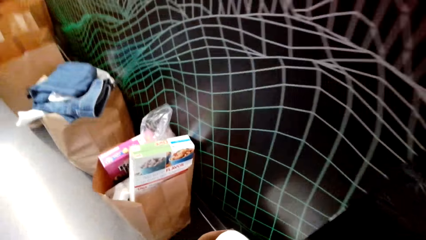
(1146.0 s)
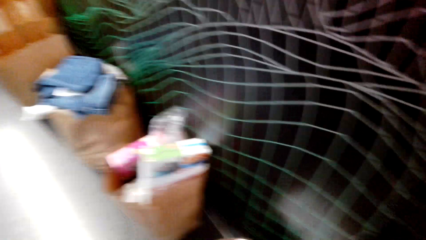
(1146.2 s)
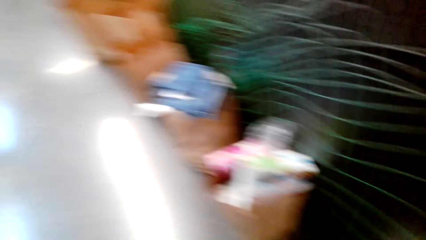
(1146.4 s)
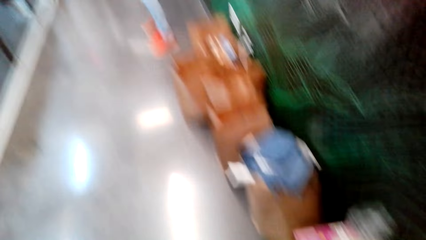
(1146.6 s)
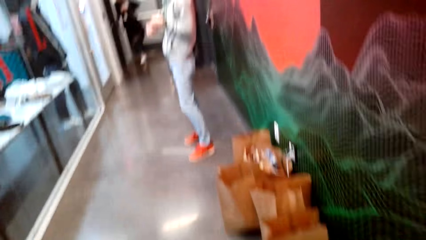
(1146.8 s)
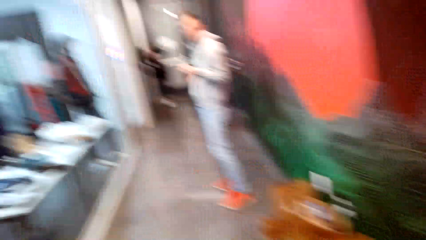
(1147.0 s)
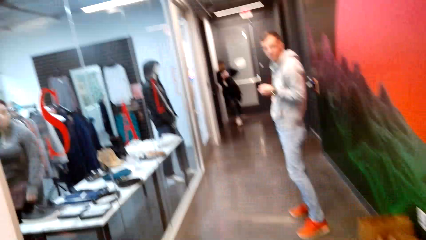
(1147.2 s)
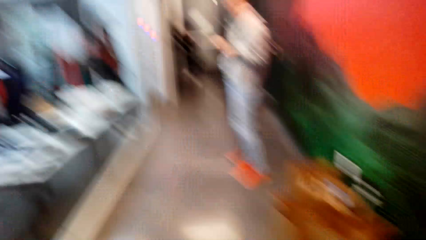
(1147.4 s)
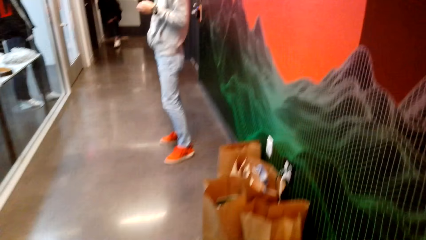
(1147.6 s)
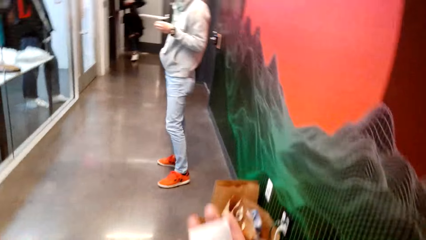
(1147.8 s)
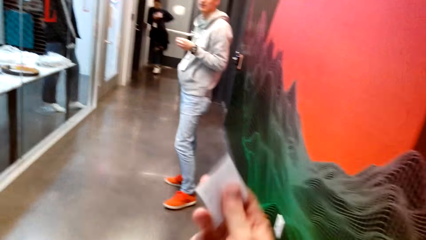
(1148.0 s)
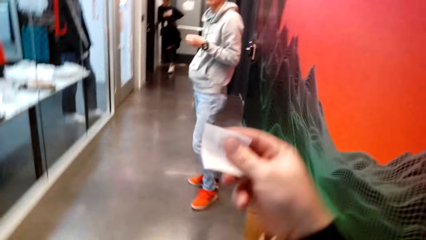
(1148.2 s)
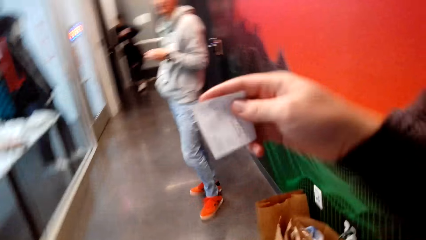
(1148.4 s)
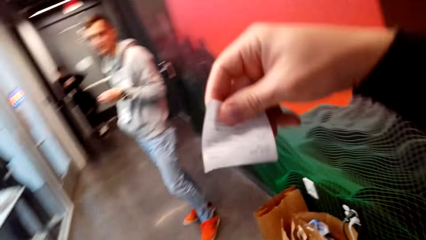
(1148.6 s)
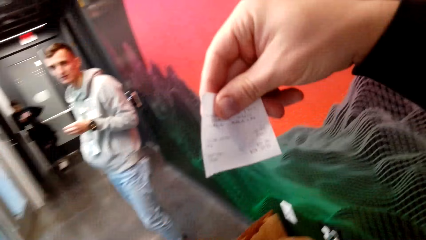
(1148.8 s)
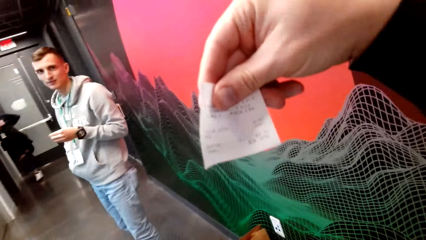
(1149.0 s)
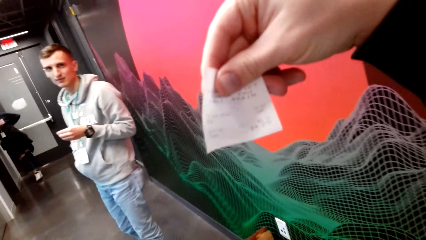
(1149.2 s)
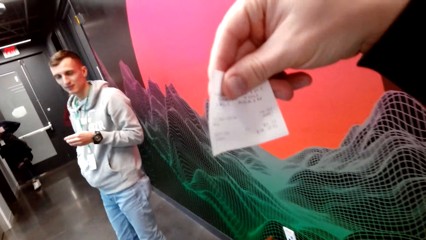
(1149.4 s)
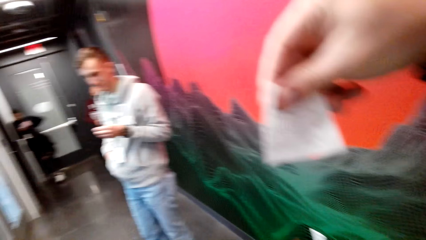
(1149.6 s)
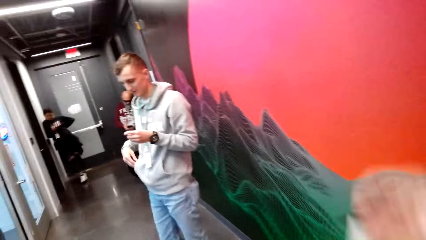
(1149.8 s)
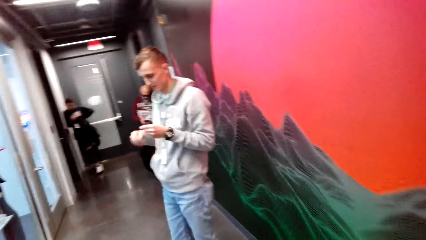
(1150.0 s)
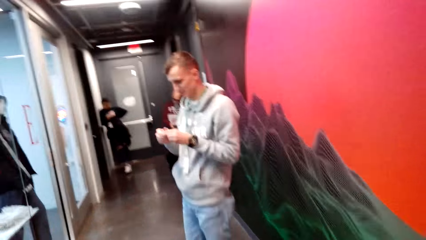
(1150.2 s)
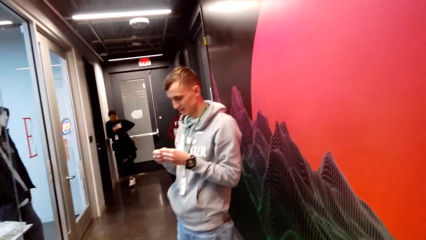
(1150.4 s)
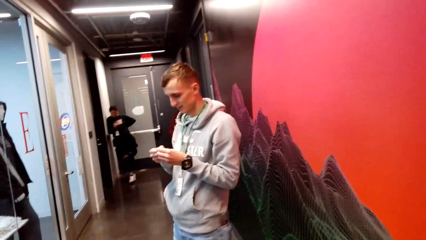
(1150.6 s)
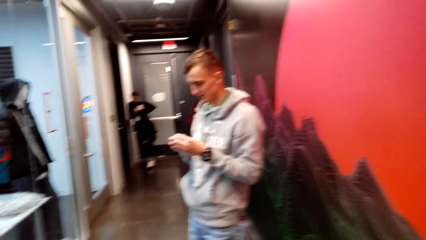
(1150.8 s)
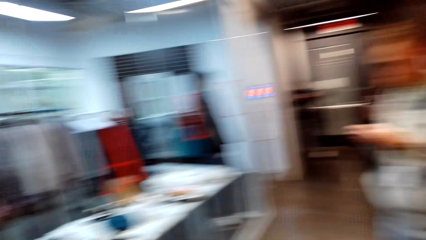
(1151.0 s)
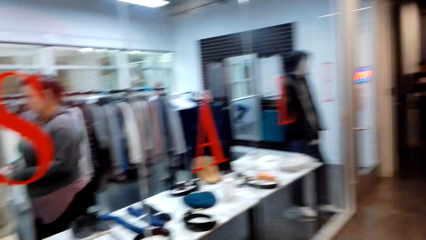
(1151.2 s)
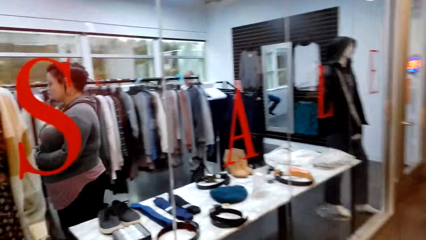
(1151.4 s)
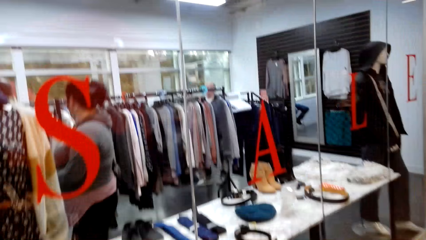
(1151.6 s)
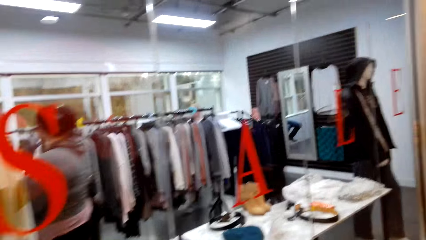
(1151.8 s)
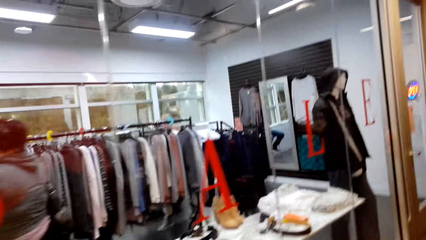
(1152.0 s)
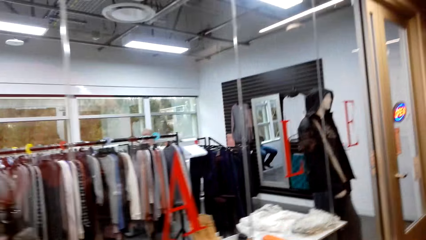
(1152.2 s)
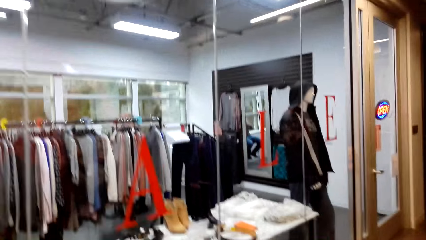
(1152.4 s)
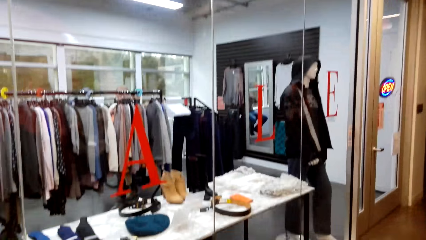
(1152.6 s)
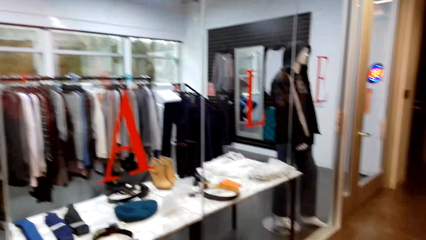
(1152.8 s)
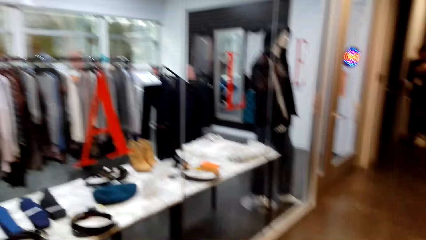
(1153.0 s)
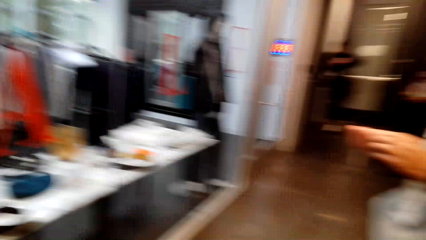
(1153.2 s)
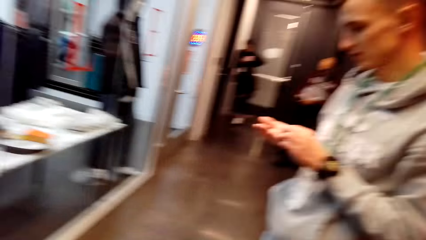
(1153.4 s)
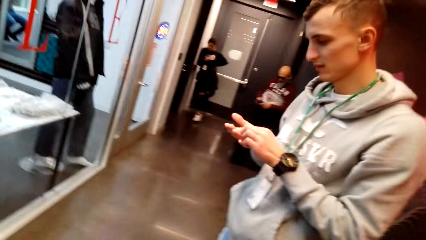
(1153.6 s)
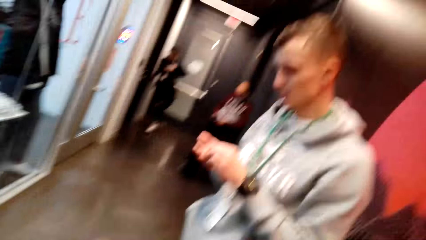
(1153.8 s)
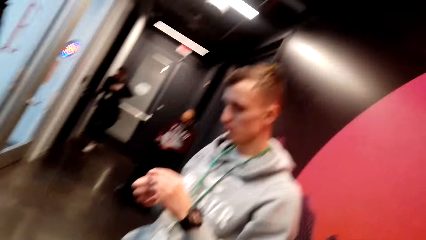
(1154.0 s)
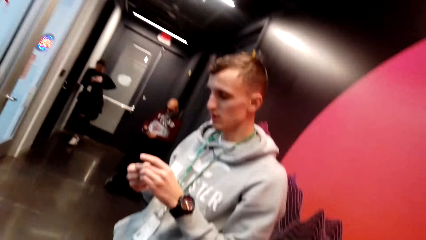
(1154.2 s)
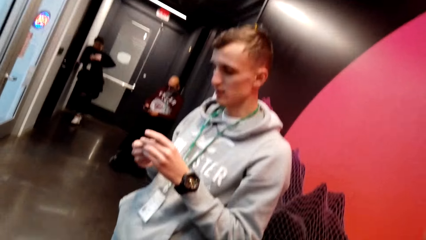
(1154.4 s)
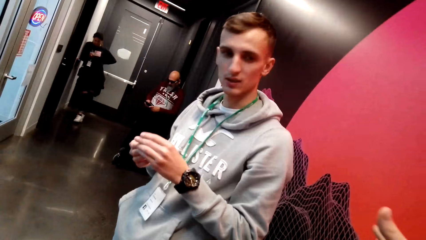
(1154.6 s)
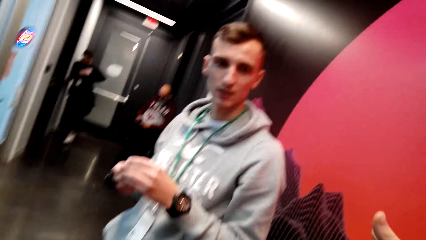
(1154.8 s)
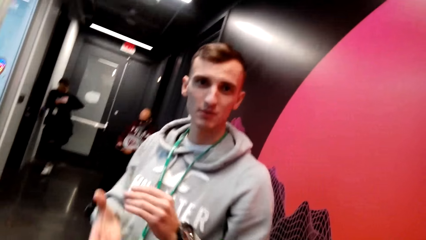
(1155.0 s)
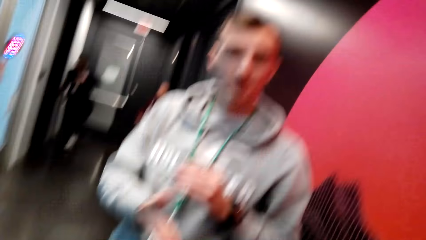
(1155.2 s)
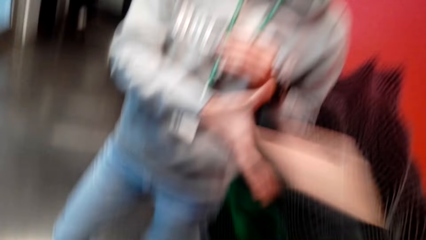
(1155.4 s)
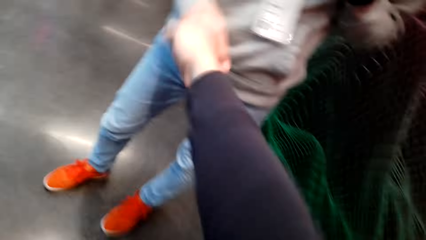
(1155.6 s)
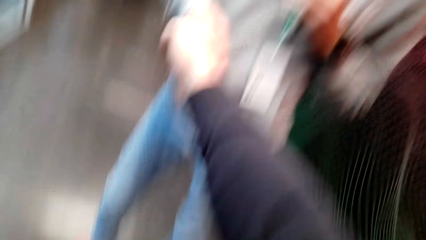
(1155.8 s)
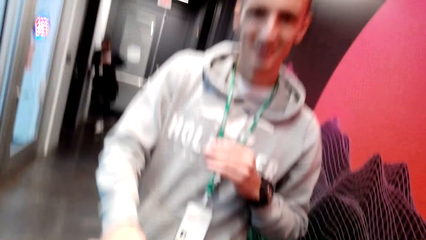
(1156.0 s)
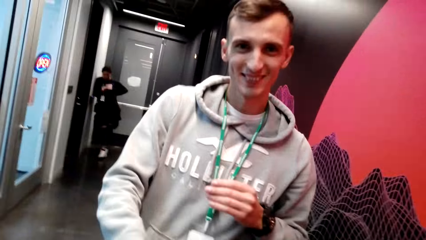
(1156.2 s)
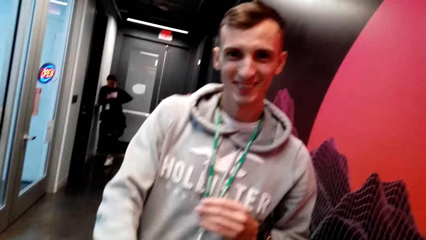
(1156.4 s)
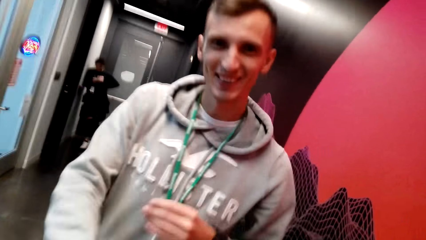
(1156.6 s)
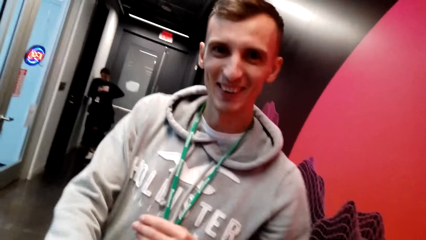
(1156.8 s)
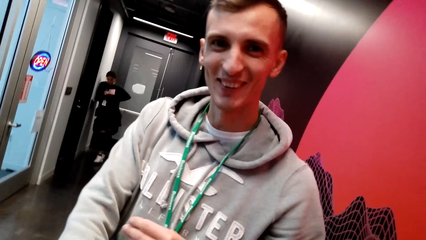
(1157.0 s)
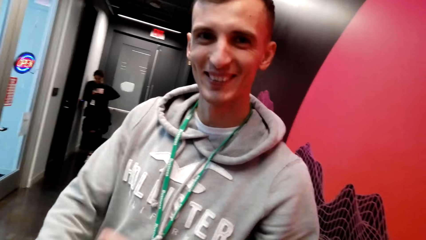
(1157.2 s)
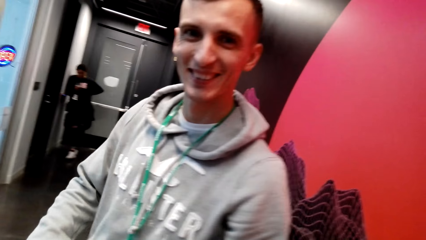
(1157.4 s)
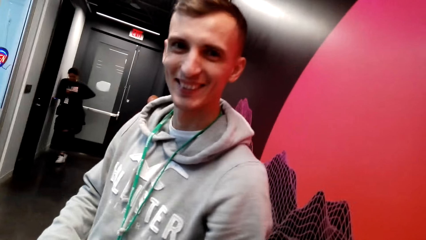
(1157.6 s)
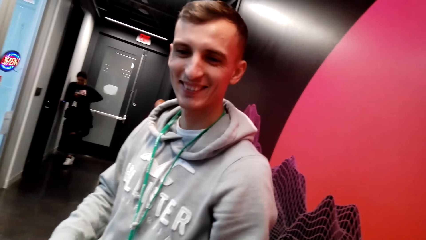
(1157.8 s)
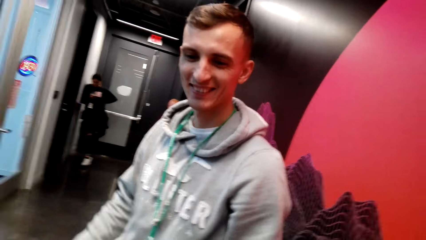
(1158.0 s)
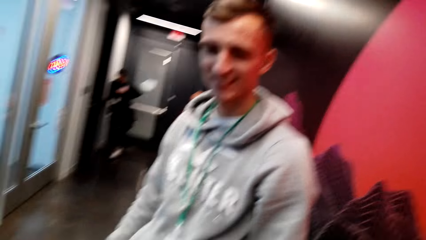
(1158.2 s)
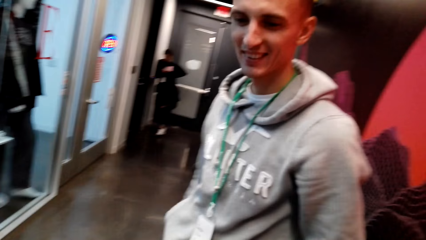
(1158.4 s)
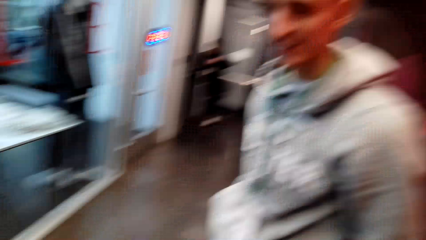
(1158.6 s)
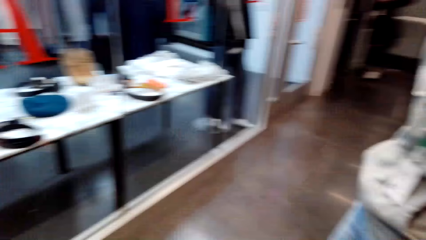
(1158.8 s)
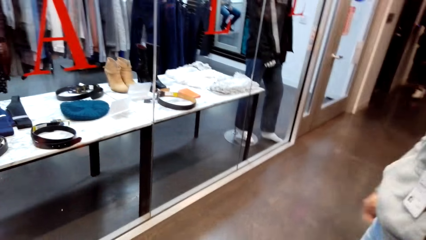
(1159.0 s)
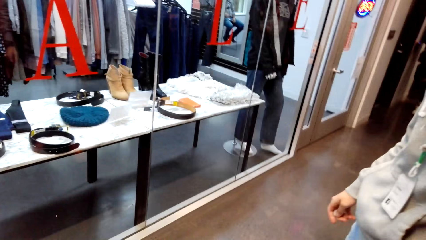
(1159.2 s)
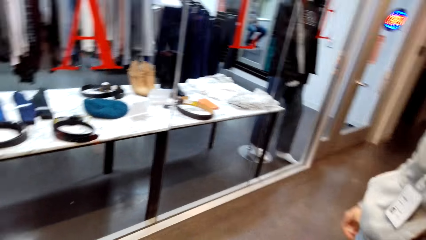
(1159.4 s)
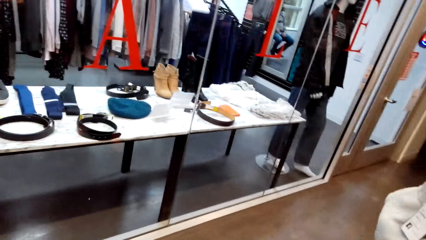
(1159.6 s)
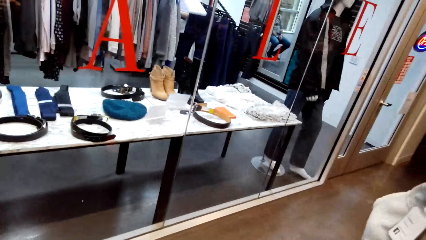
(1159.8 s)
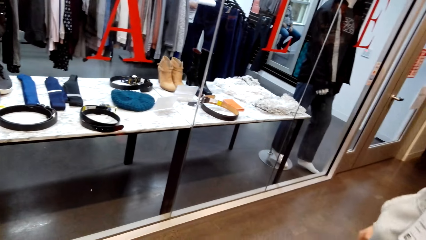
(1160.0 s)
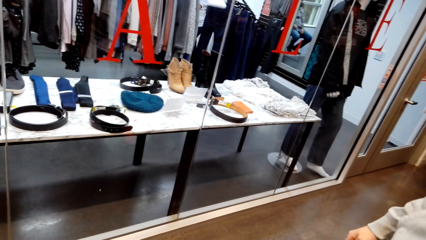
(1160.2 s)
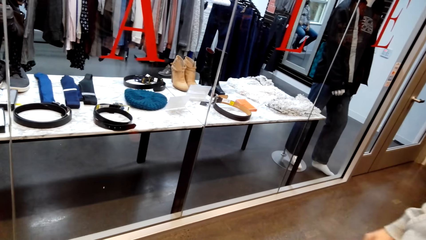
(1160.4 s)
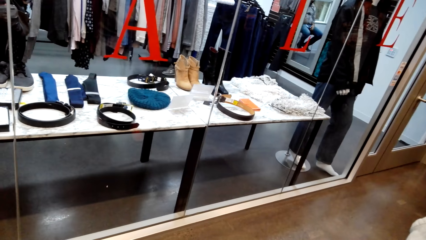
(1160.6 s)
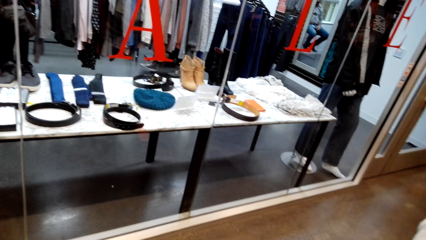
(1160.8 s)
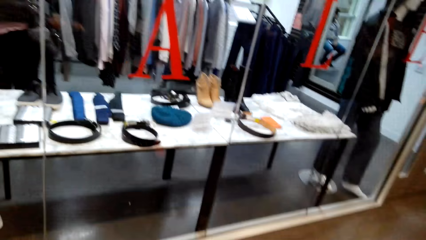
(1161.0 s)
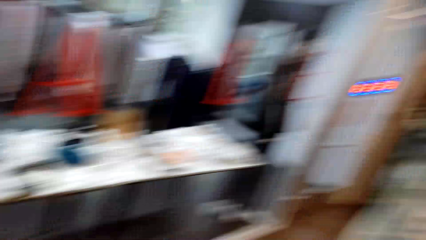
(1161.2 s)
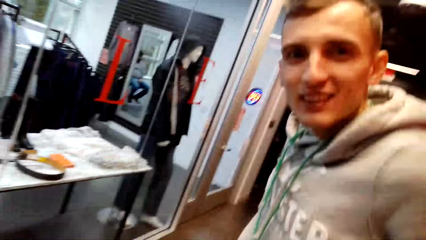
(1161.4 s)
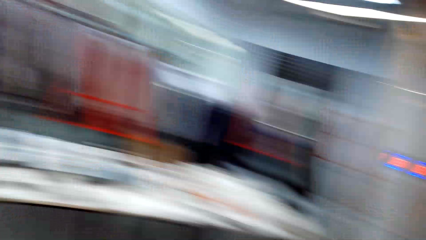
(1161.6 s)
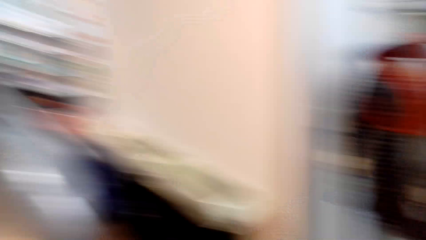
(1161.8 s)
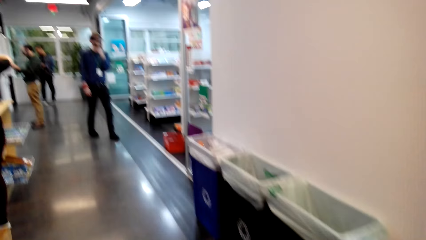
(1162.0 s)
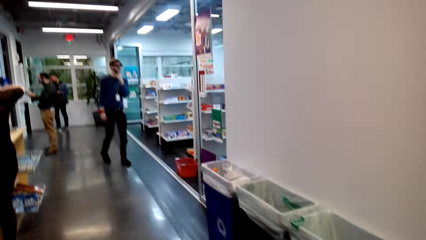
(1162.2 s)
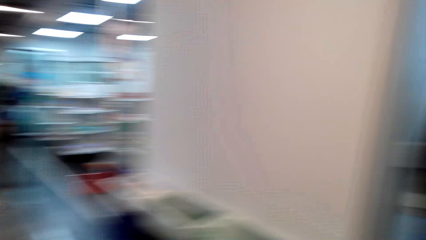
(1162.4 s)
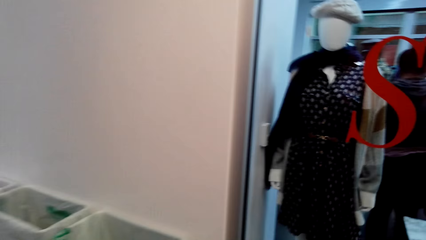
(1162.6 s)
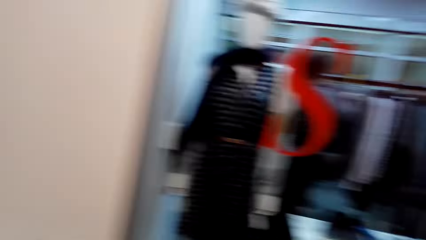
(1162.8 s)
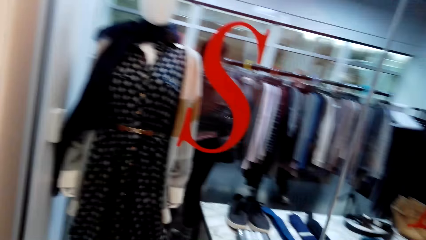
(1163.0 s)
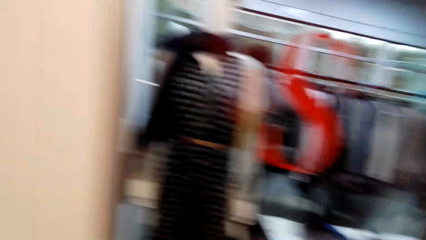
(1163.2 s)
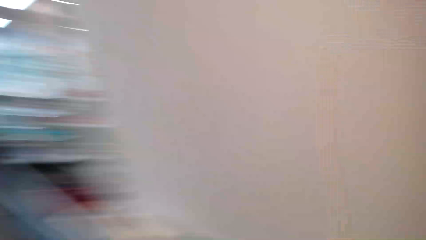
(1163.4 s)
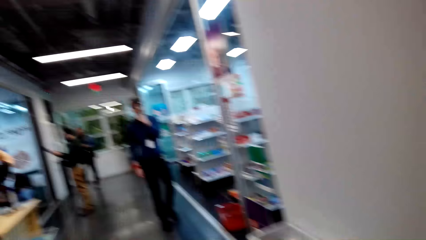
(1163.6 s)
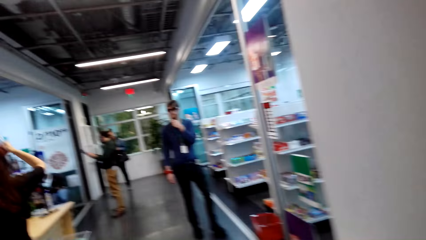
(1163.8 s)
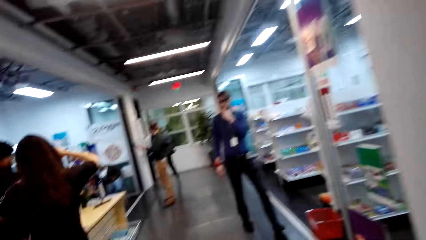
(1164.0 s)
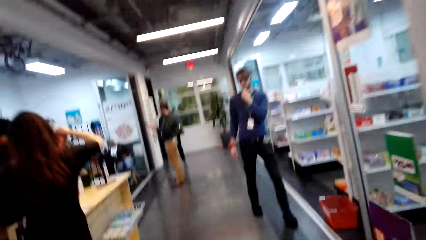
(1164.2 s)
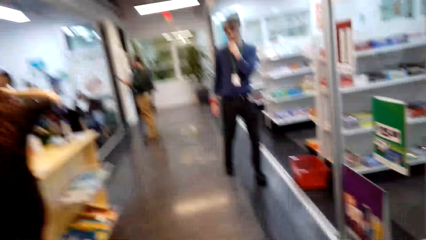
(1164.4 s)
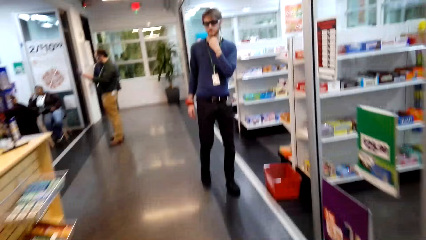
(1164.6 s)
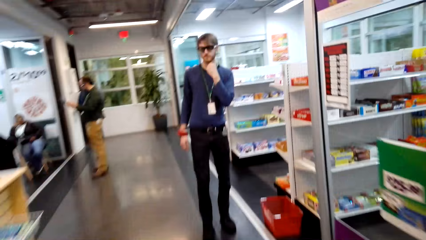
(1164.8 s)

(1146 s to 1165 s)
The camera wearer looks at the receipt. They shake hands with a man. They greet the man. They walk around.
